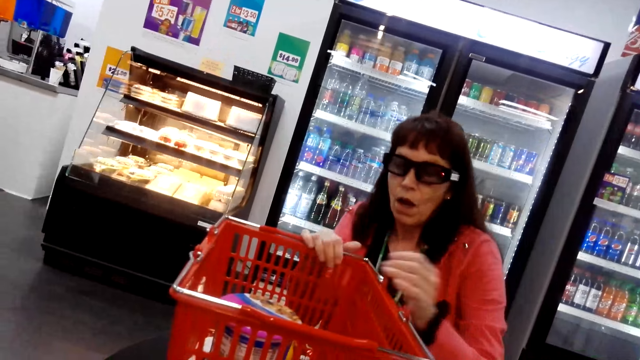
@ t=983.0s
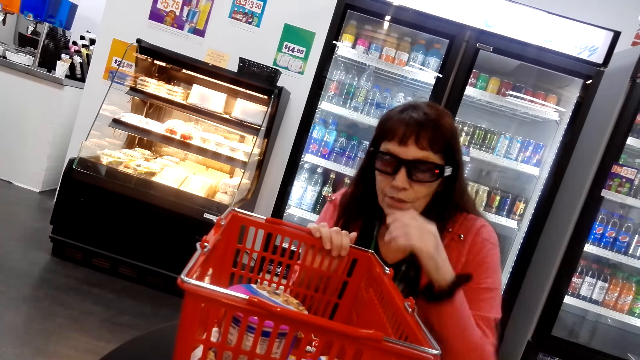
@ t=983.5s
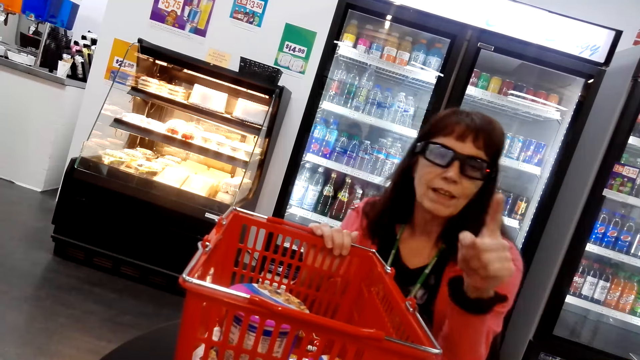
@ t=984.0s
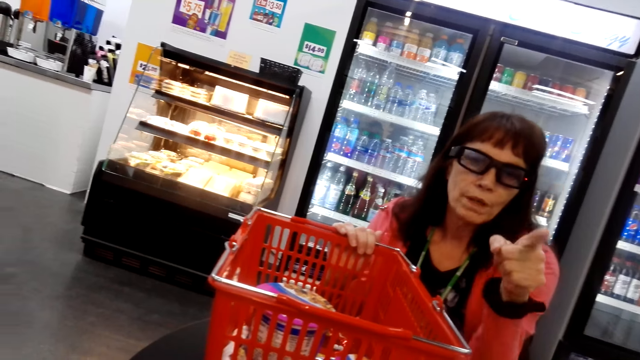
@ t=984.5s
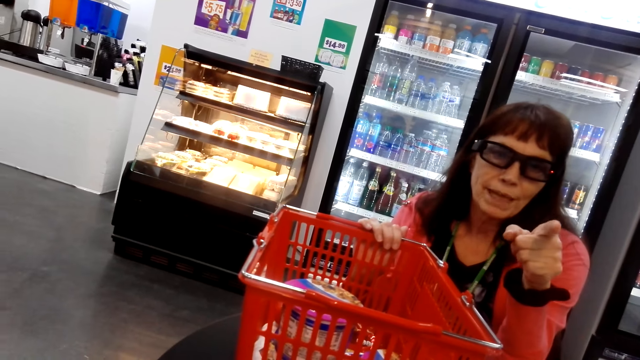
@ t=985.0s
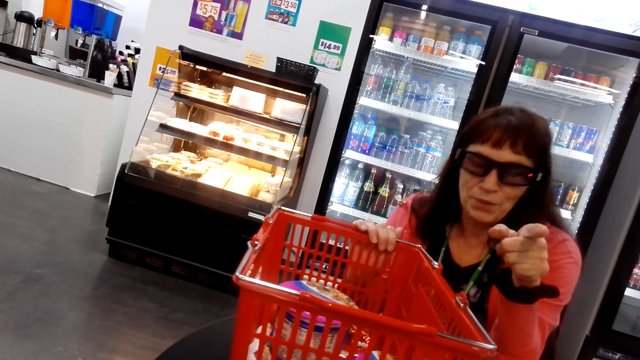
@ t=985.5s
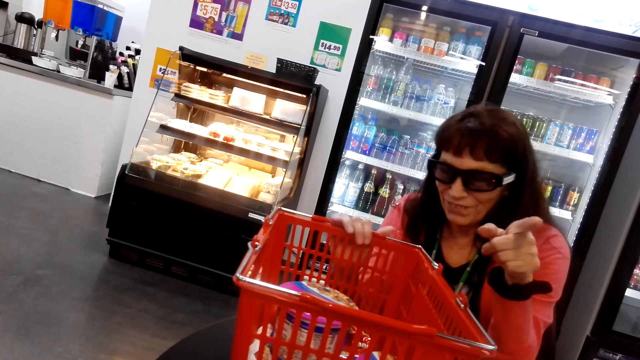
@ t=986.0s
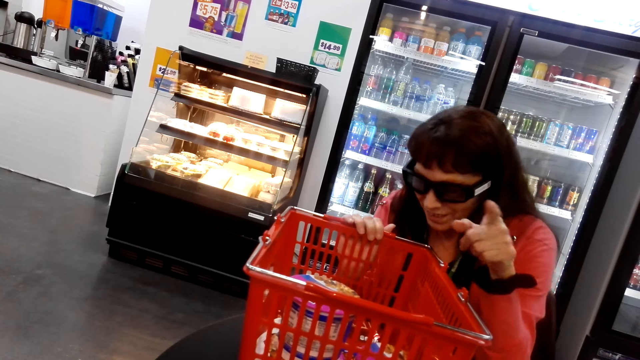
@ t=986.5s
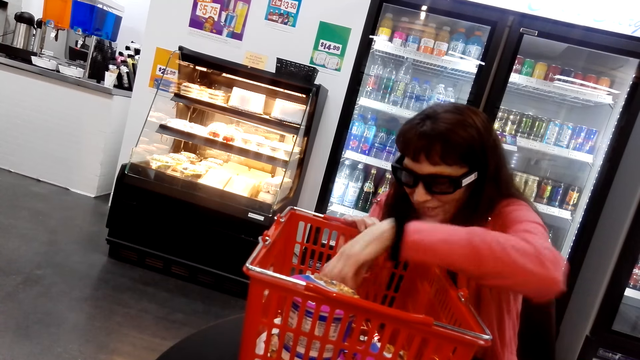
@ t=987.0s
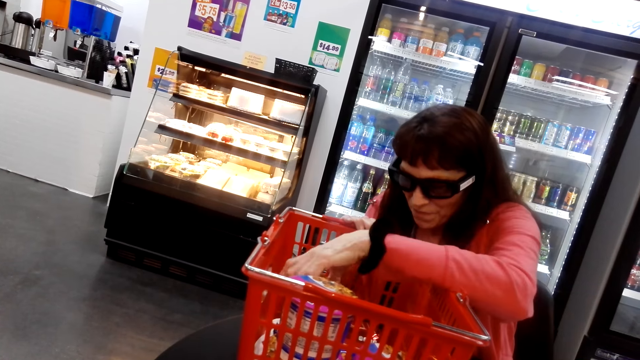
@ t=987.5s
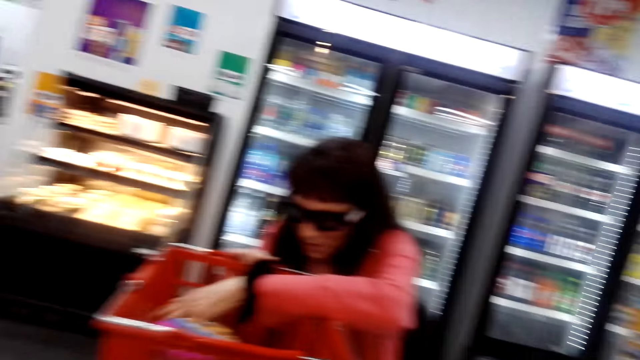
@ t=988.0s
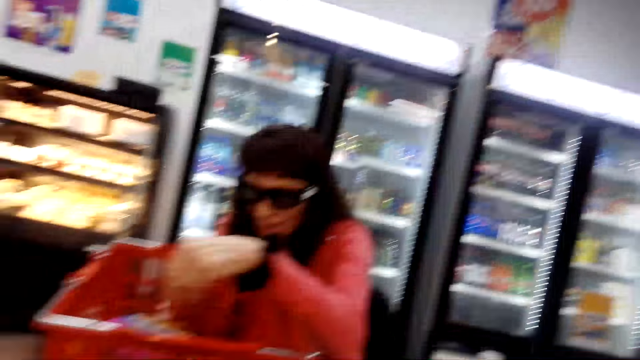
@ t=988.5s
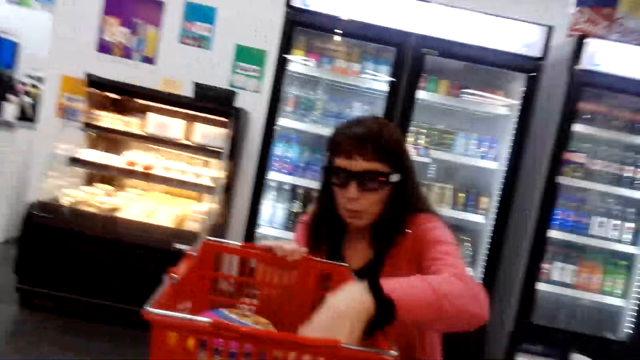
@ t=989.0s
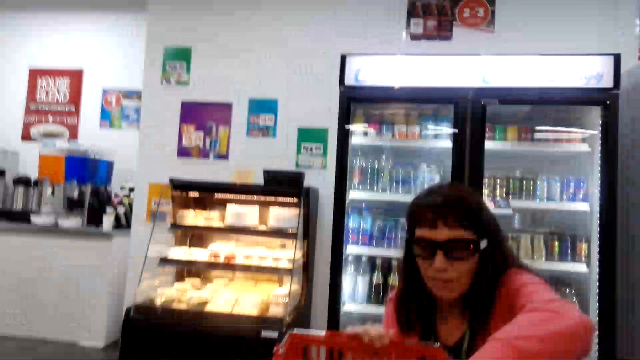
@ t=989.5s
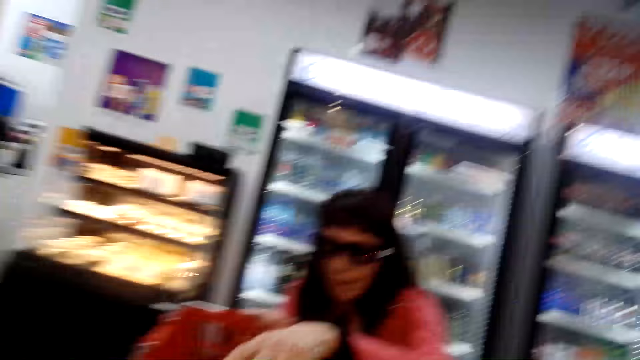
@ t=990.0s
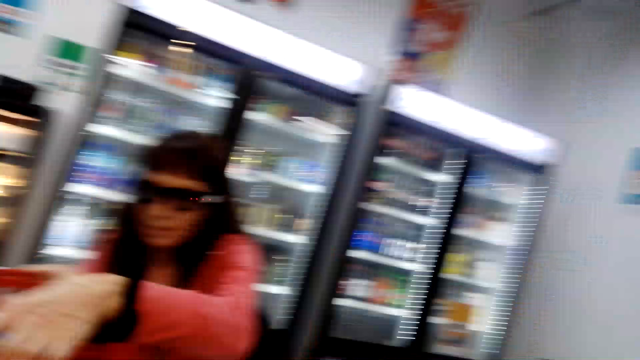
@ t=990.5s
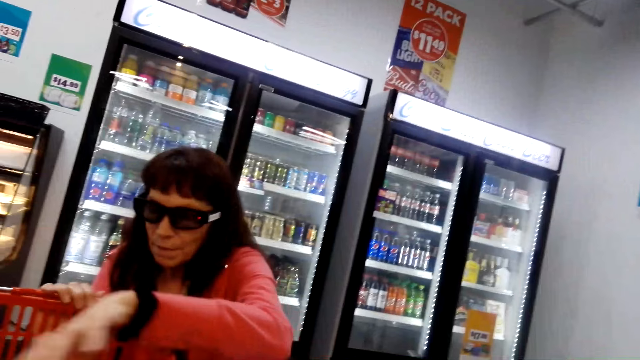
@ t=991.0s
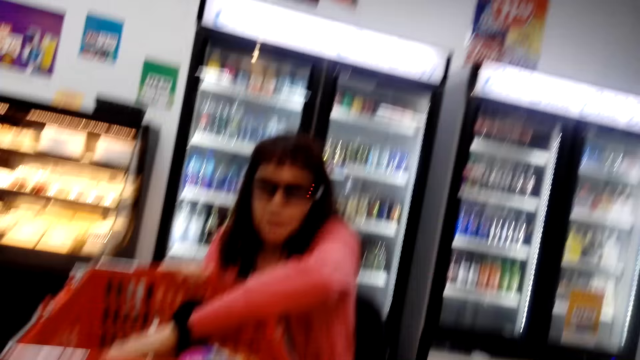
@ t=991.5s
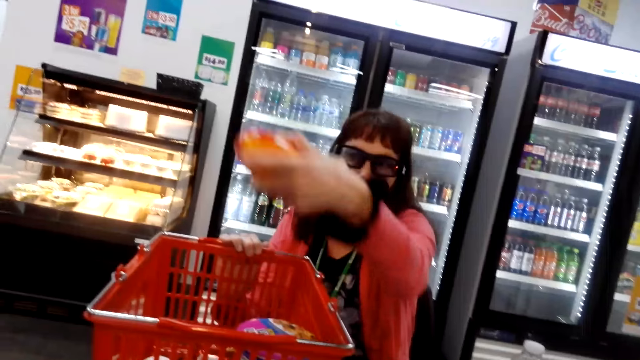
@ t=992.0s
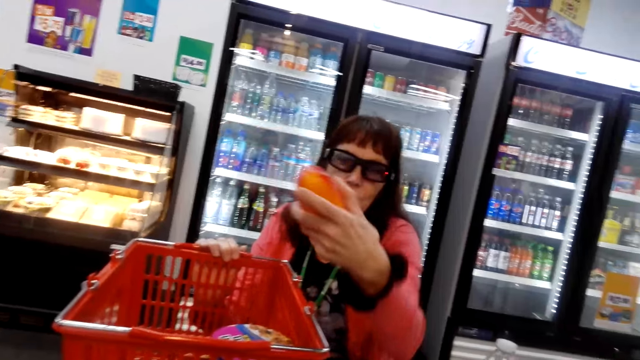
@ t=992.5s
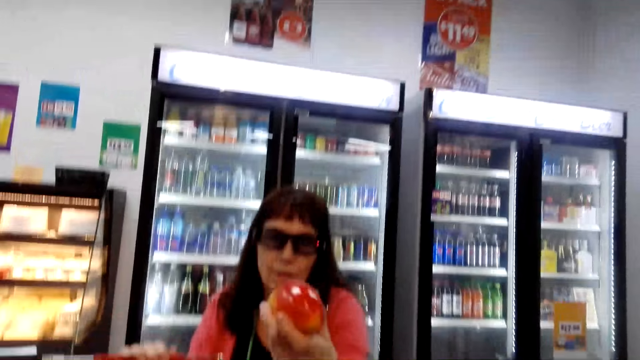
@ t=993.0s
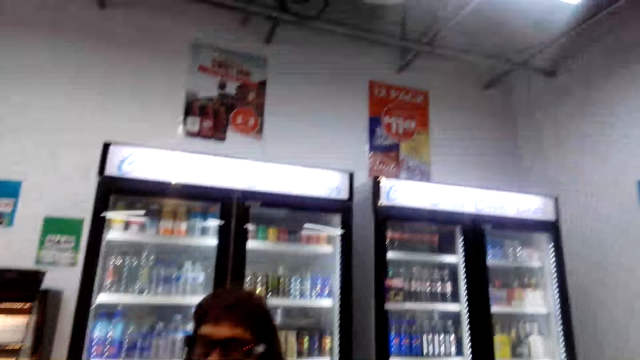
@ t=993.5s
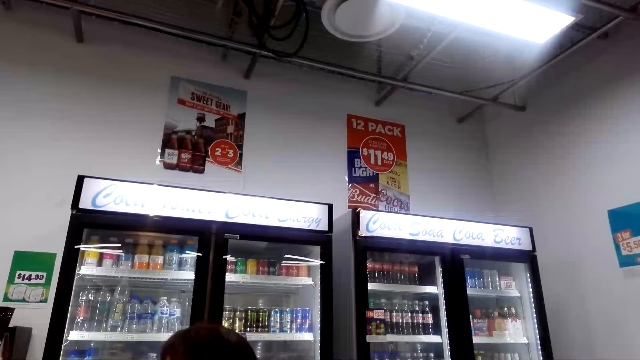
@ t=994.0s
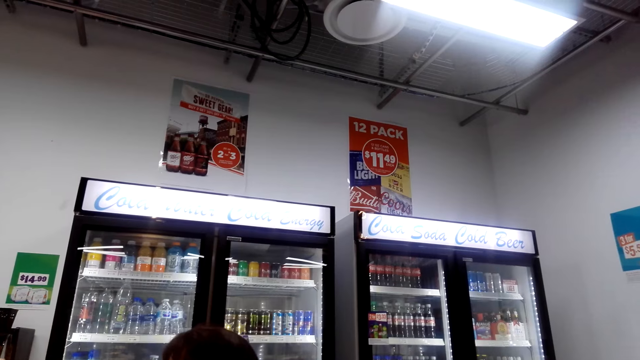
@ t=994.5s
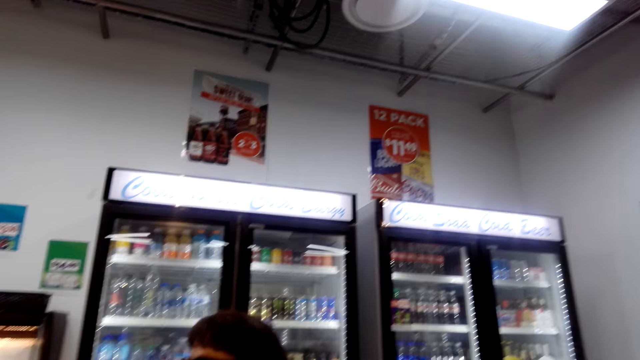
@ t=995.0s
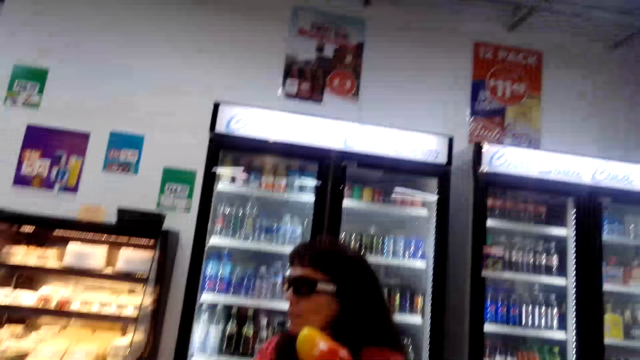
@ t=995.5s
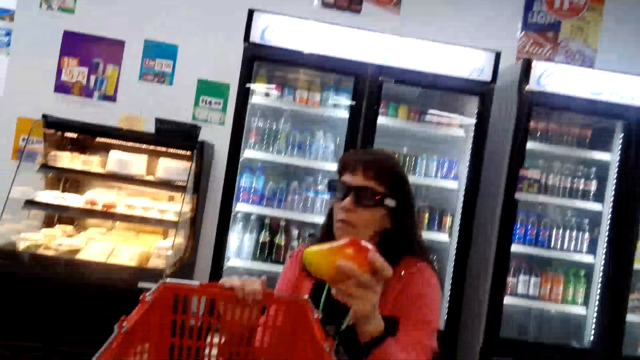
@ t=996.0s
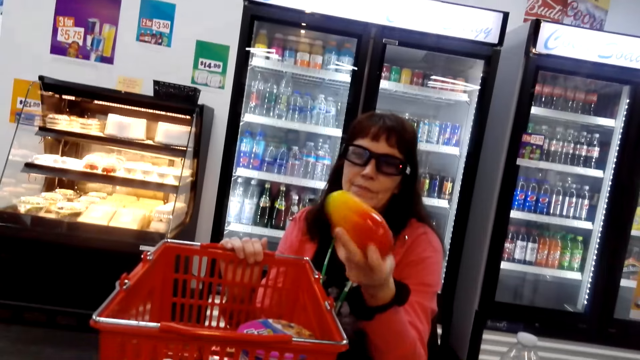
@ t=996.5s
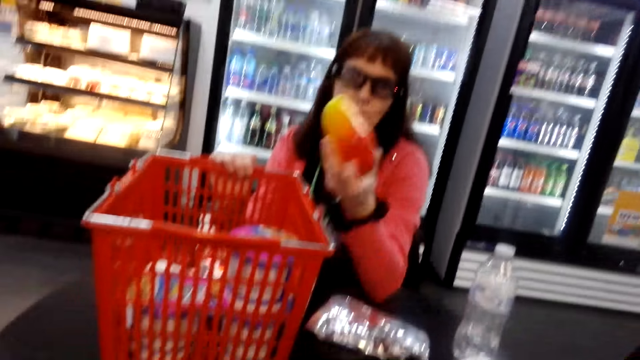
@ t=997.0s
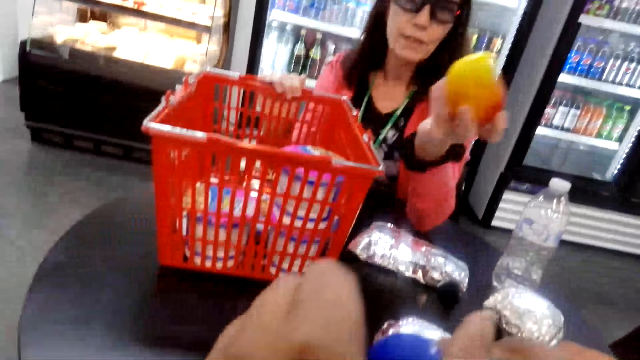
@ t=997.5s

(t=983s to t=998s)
A person talks with the camera wearer and laughs. The person picks a mango. The camera wearer talks with the person. The person sorts the basket and talks with the camera wearer. The camera wearer talks with the person. The person talks with the camera wearer and holds the mango. Another person talks with the first person. The first person talks with the other person.

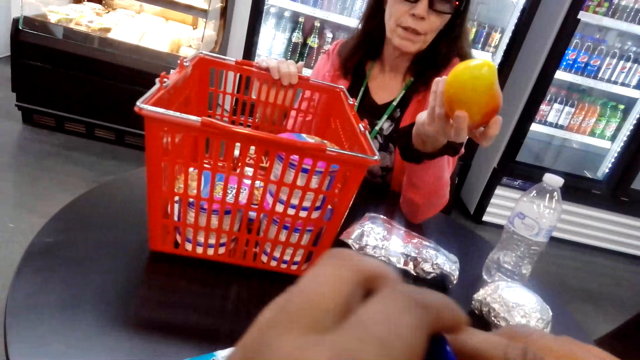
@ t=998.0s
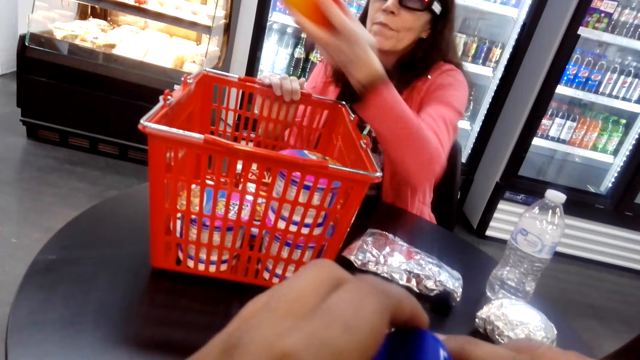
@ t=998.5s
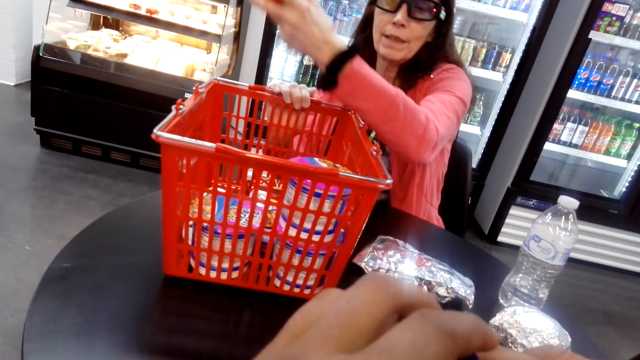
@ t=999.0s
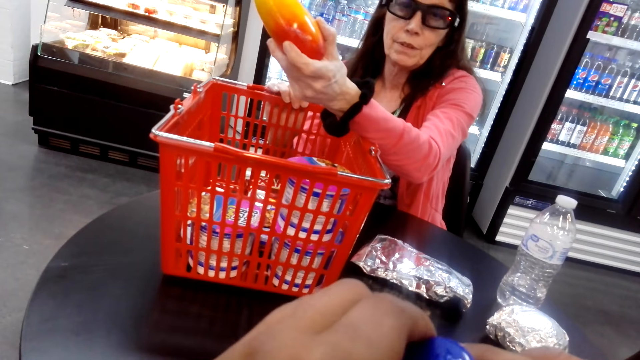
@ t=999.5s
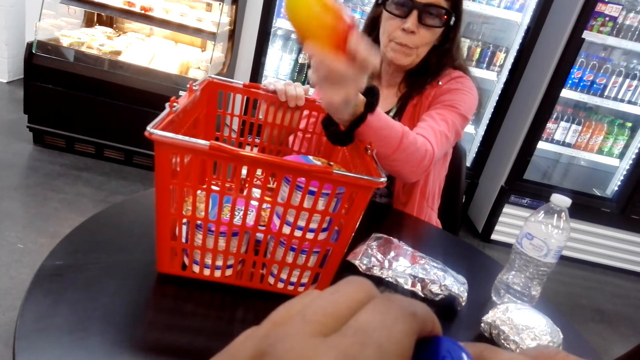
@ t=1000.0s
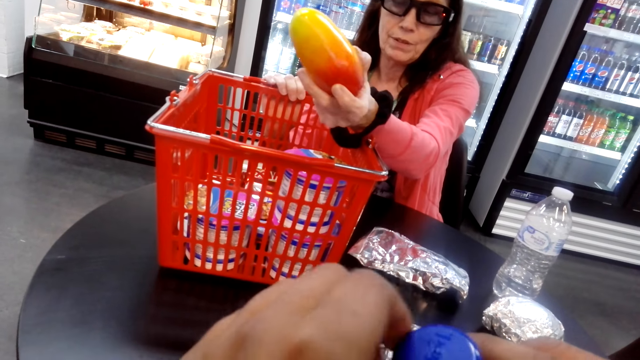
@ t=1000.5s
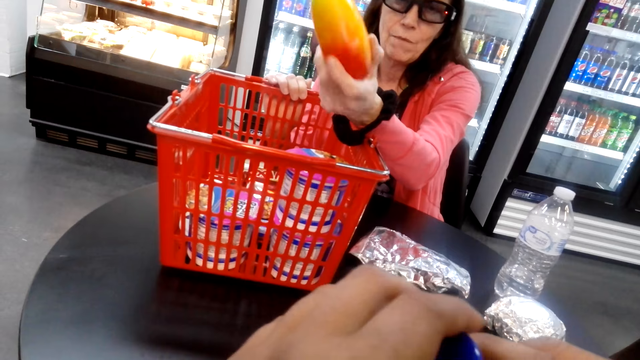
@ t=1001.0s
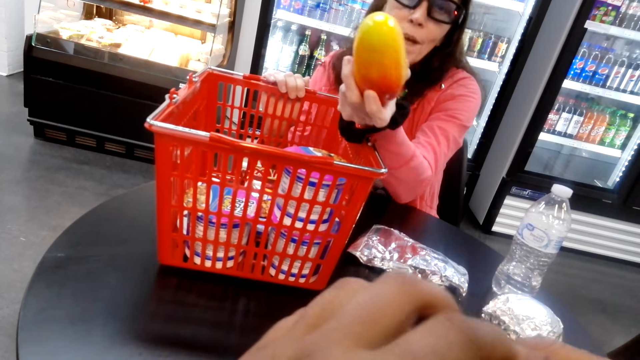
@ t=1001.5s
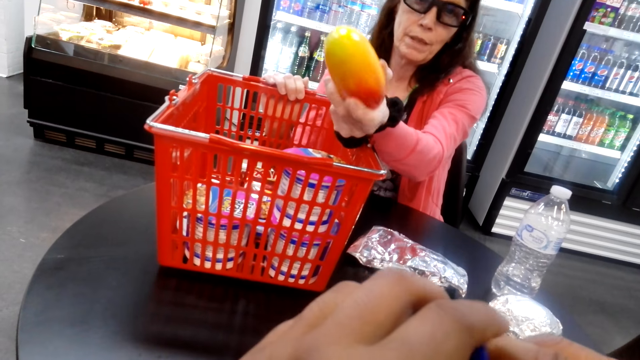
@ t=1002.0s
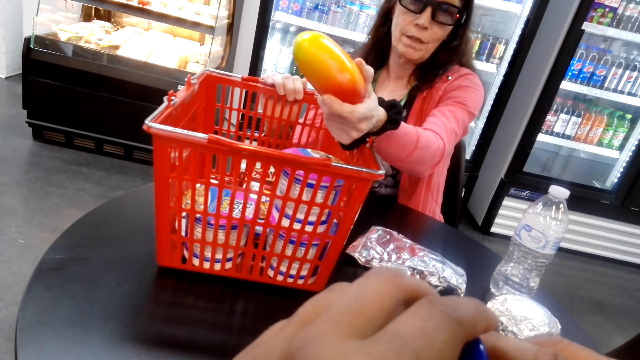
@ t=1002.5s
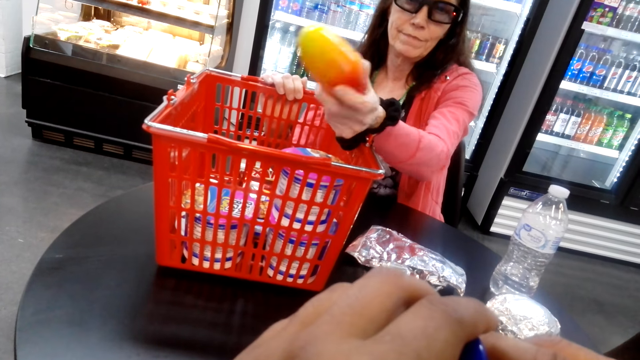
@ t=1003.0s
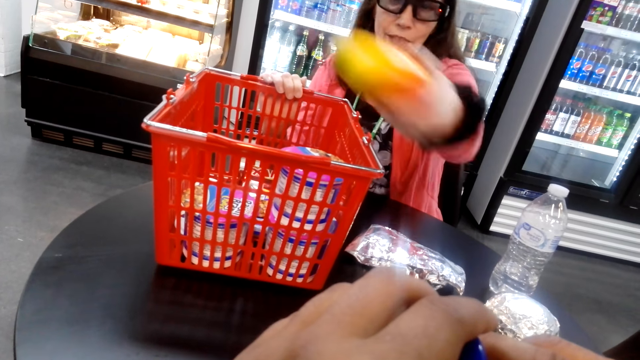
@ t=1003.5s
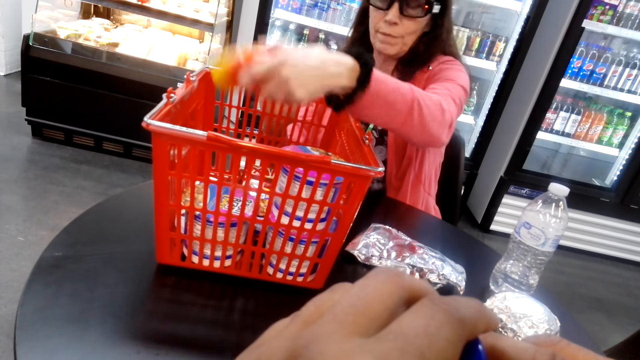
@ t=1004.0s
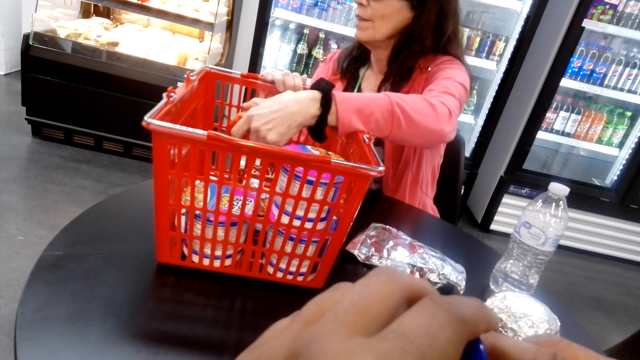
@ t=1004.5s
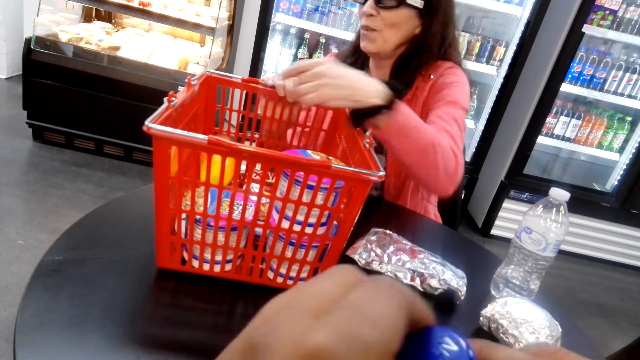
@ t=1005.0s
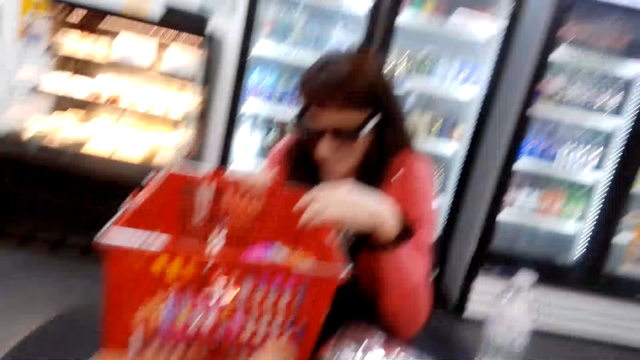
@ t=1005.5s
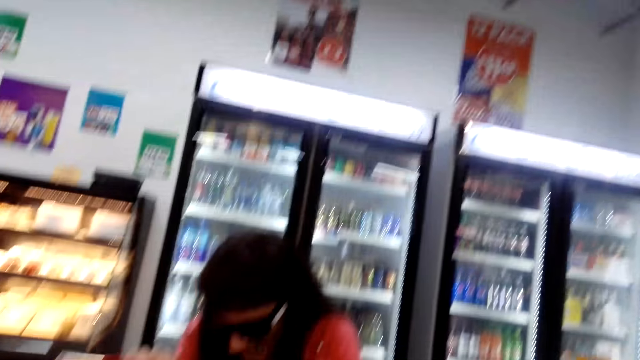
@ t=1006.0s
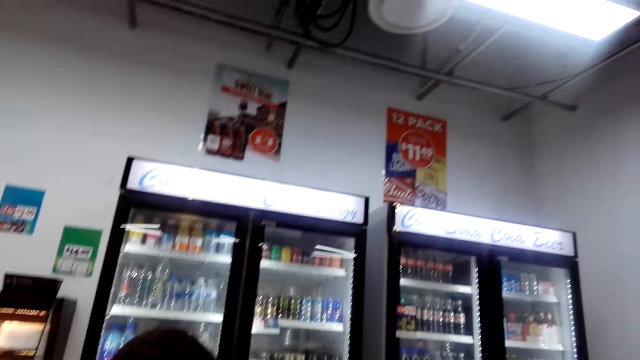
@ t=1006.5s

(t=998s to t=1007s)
A person laughs. Another person talks with the first person. The other person laughs.
